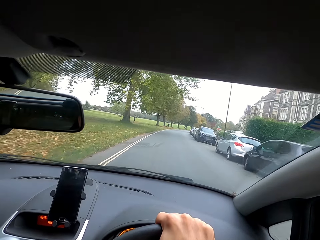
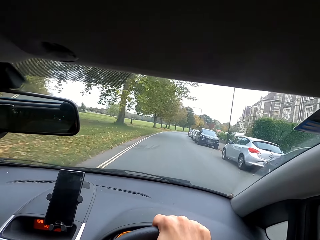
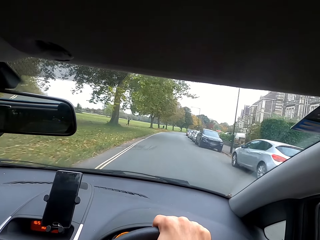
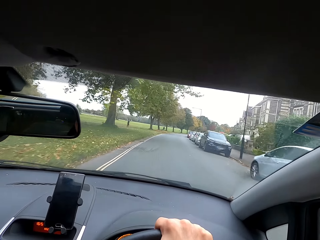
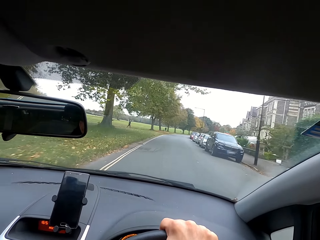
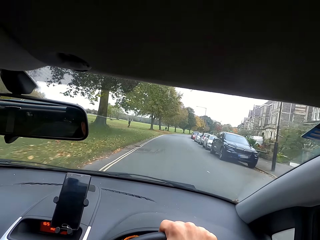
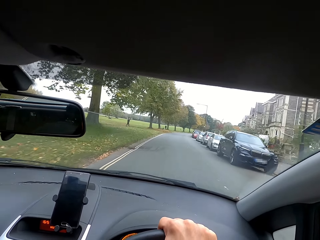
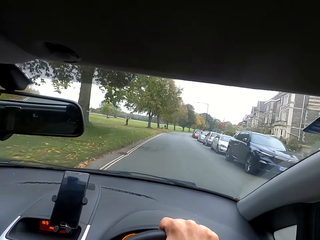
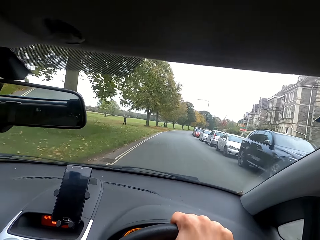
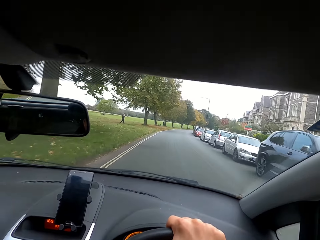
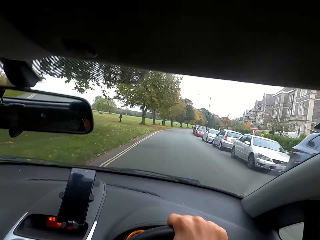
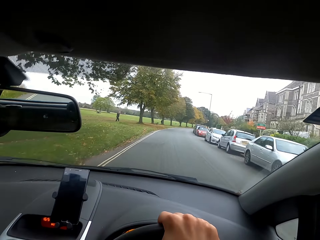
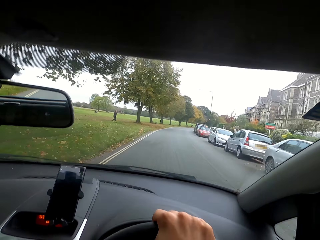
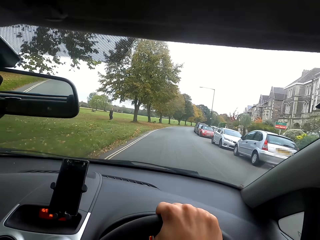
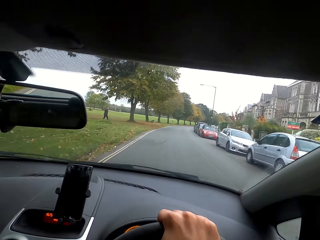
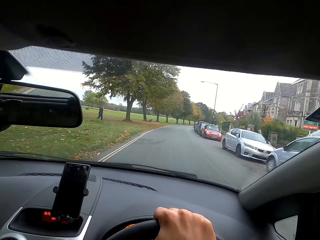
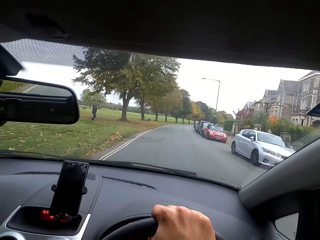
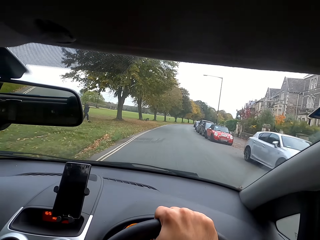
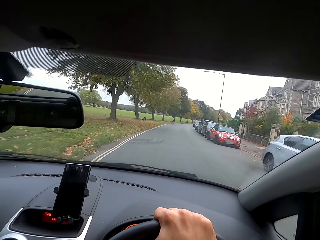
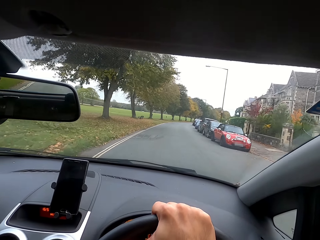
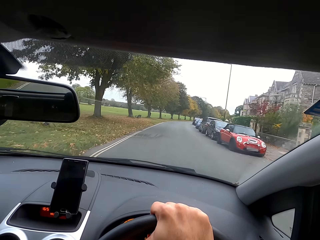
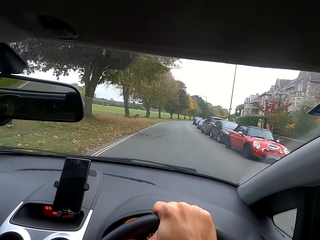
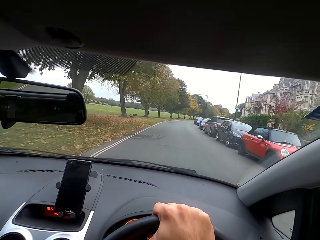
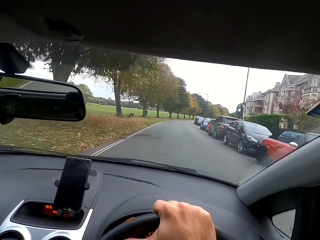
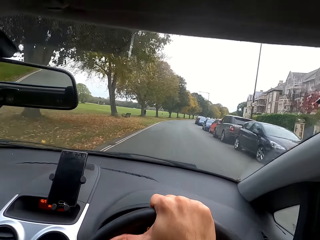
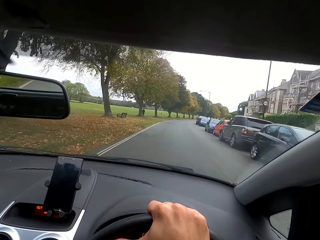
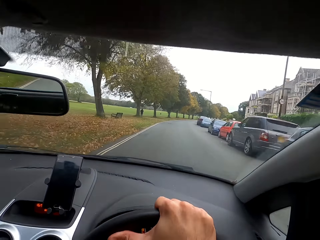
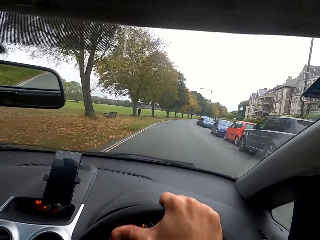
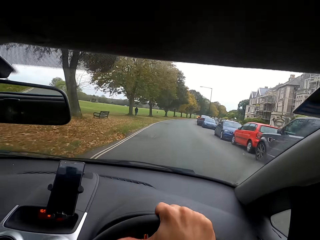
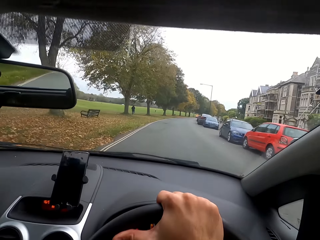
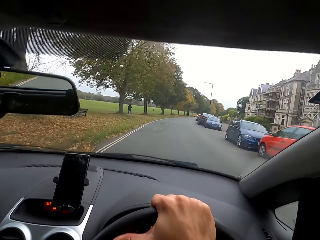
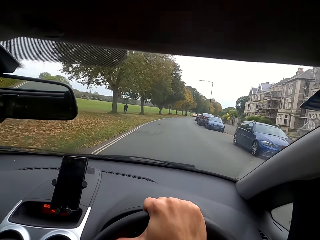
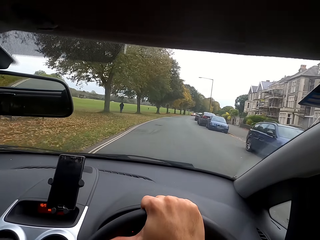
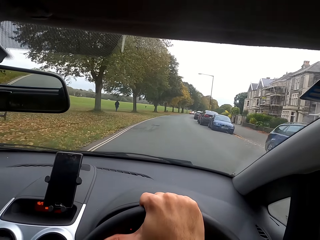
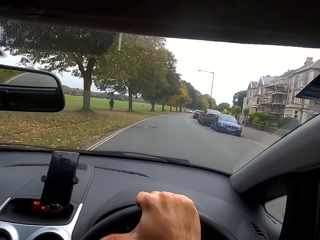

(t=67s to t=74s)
The camera wearer converses.

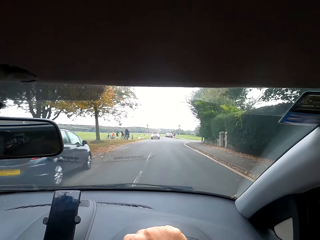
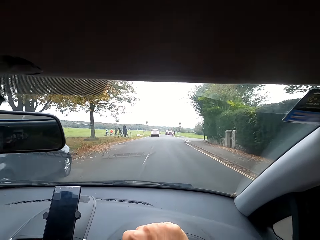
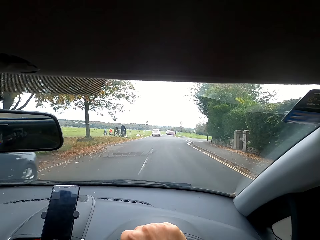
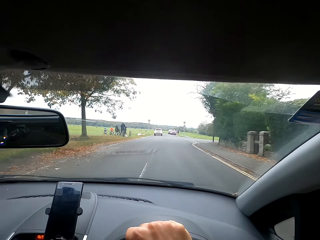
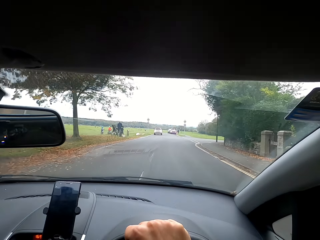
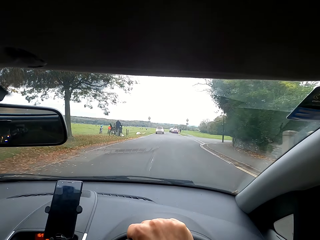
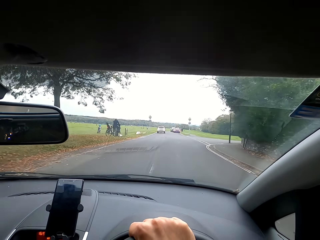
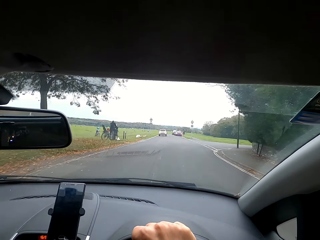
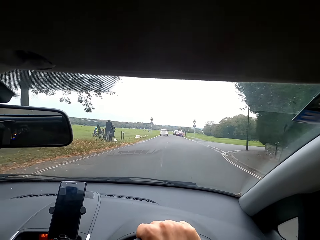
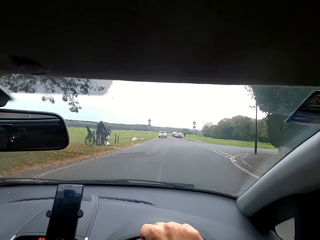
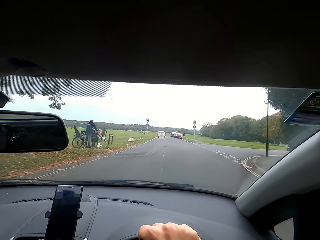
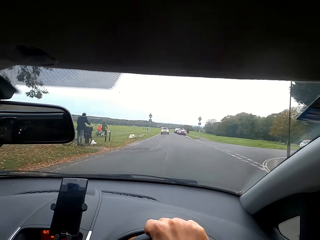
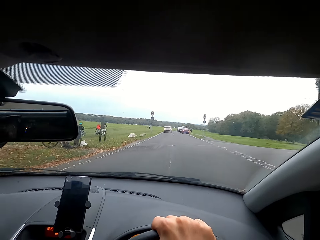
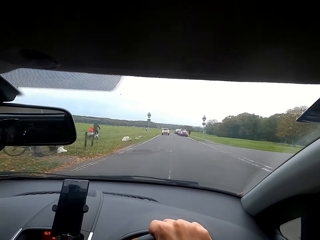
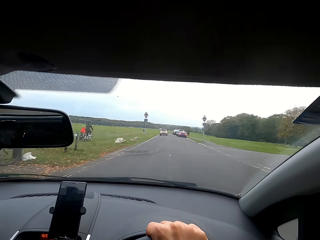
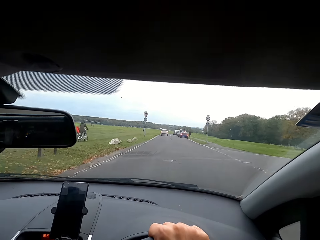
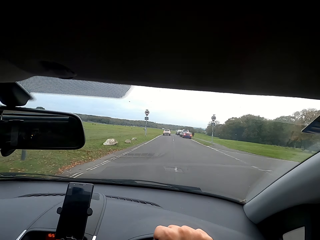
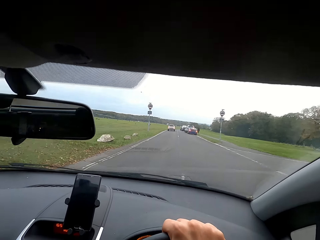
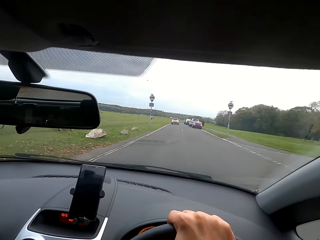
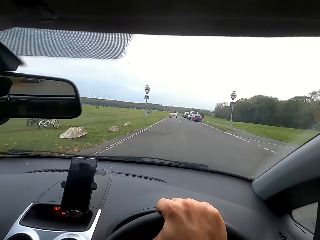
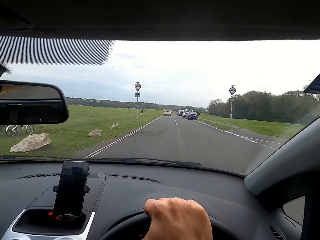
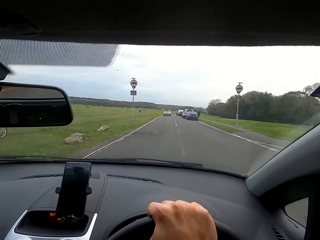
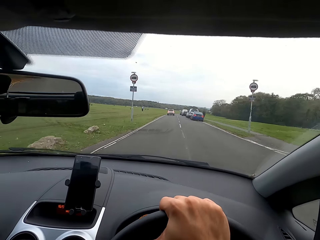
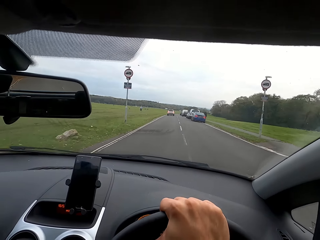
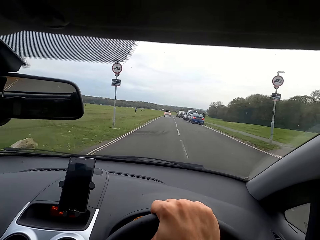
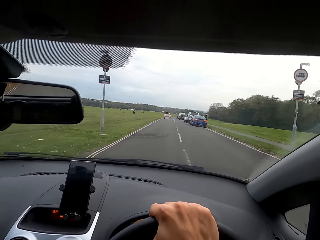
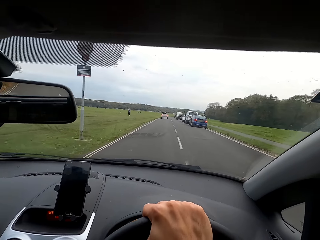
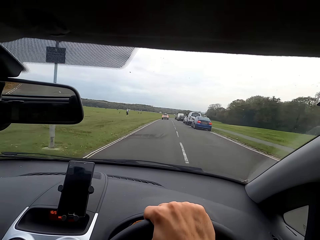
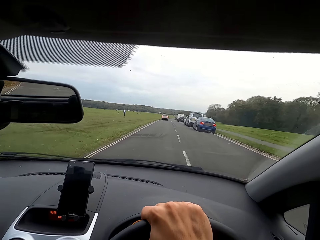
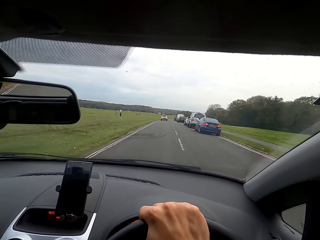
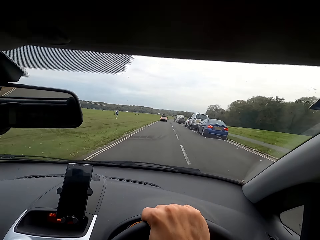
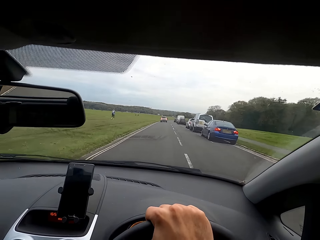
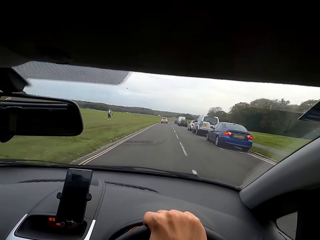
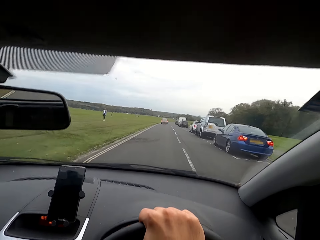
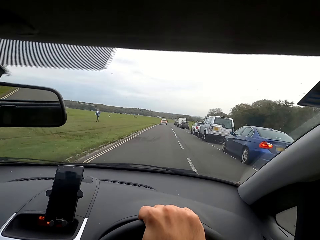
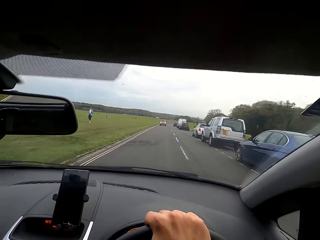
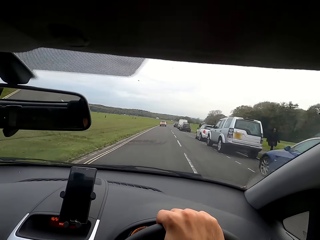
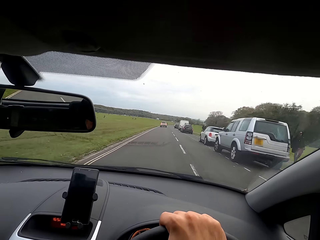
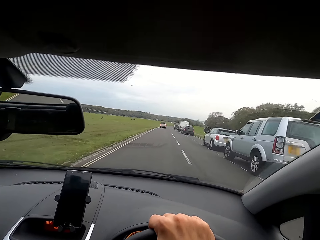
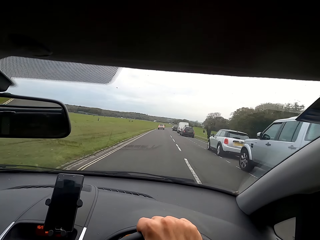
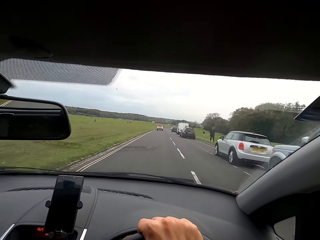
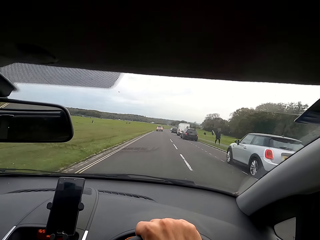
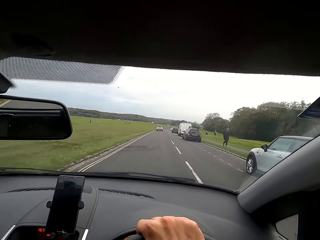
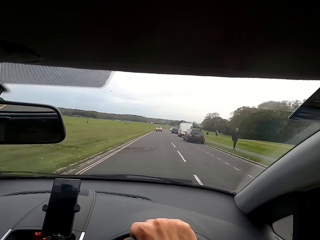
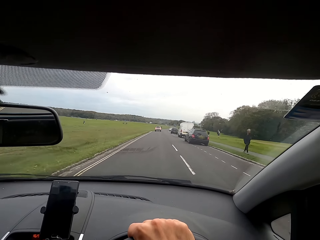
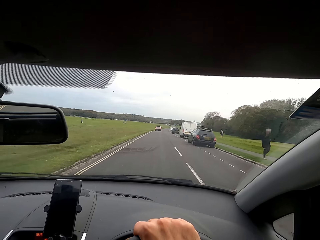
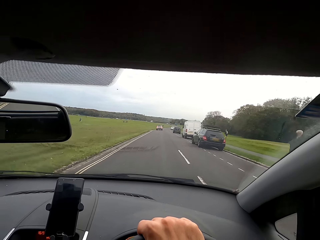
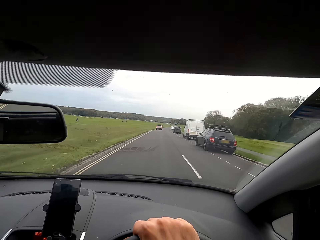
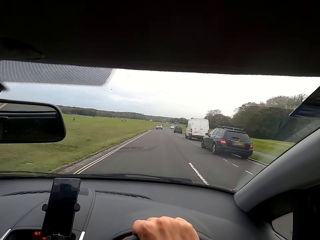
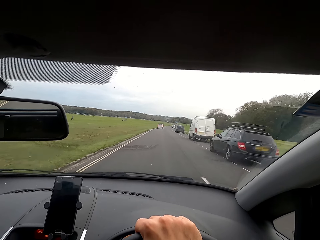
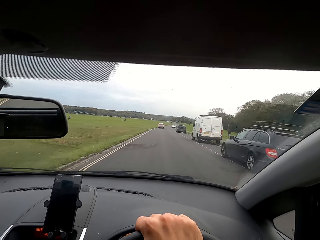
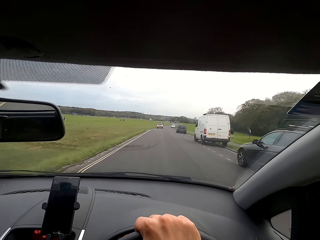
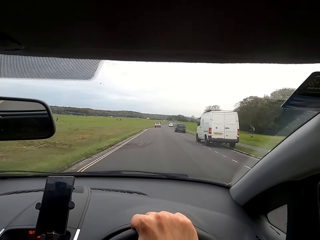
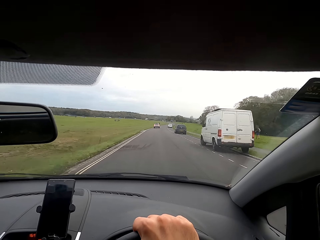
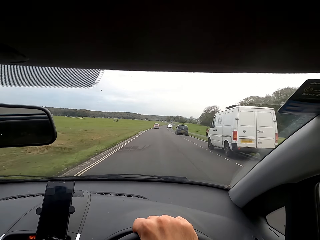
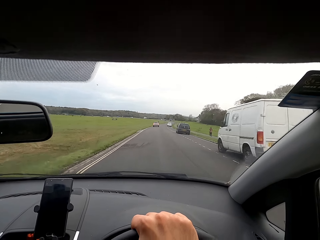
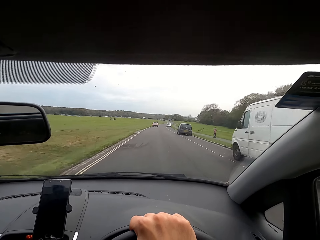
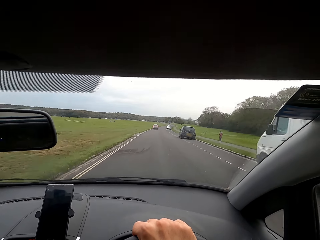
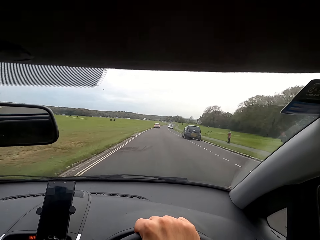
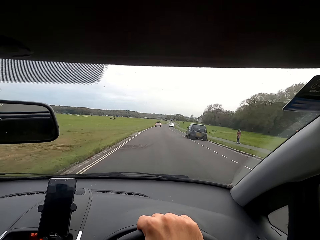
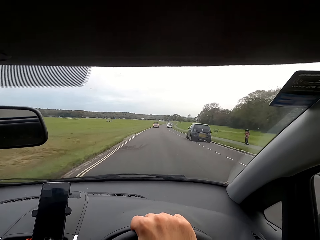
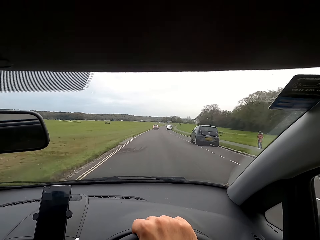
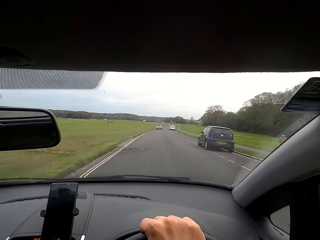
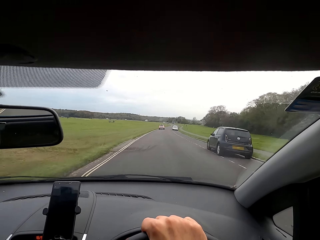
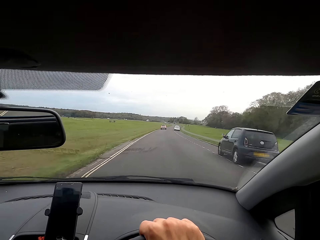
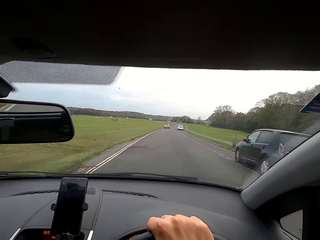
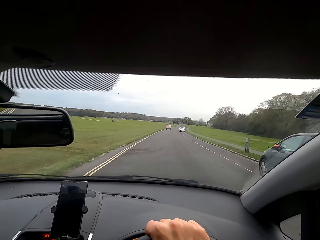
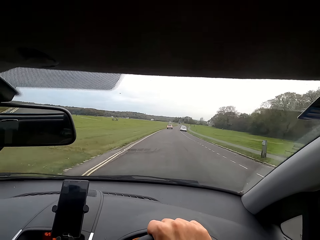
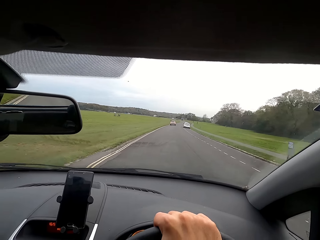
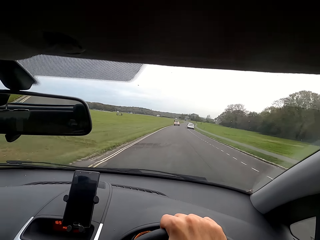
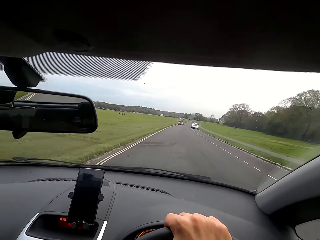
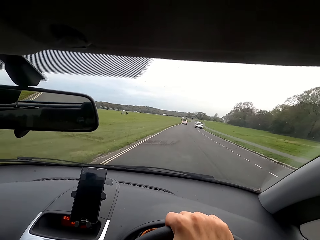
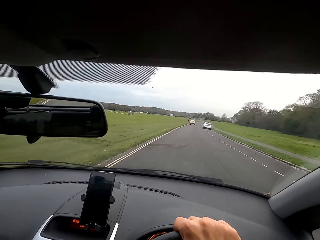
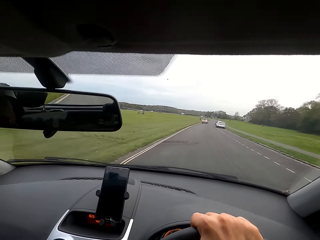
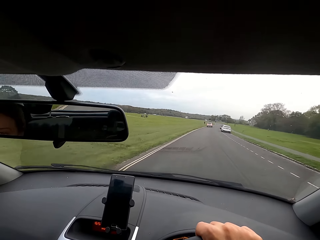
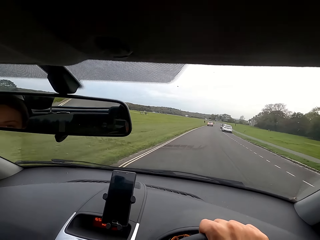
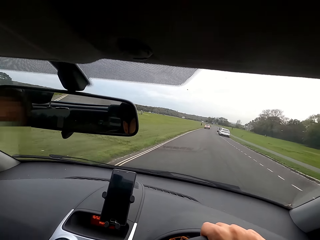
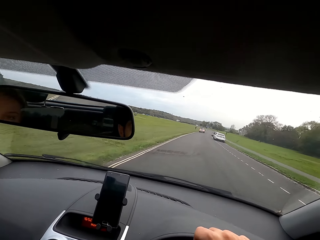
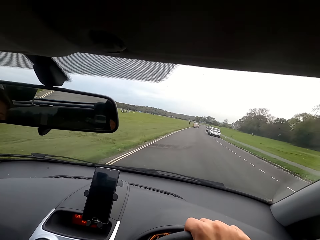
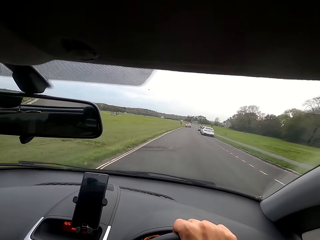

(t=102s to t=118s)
The camera wearer talks to a woman. They converse to the woman.
